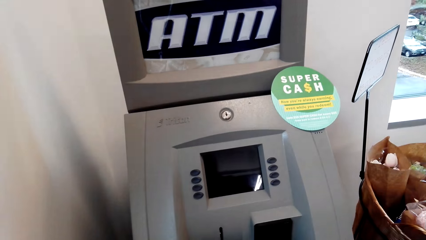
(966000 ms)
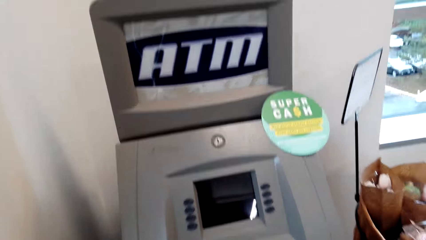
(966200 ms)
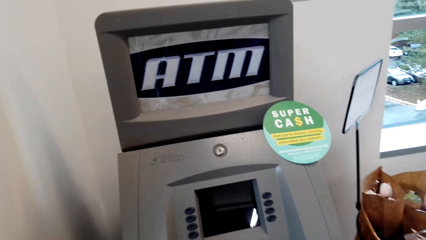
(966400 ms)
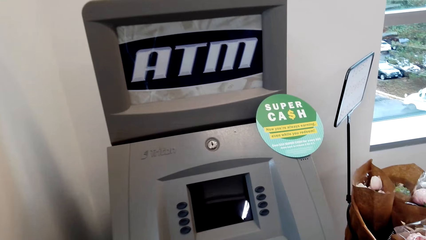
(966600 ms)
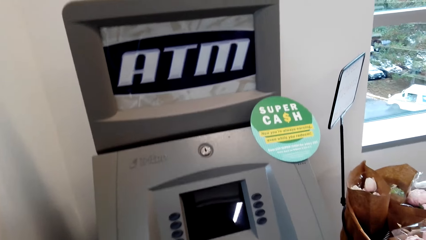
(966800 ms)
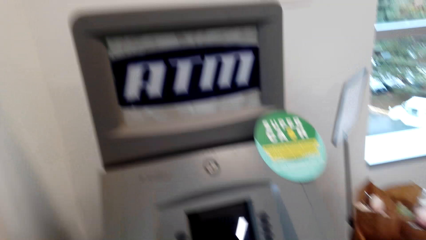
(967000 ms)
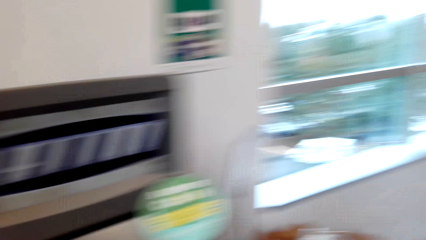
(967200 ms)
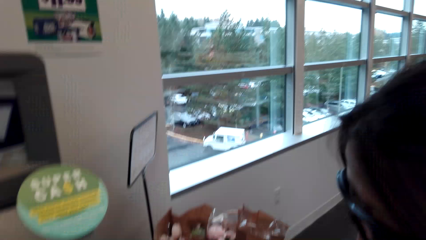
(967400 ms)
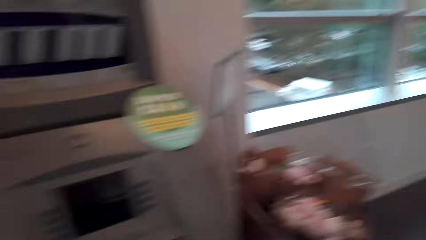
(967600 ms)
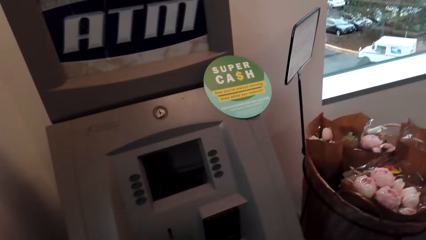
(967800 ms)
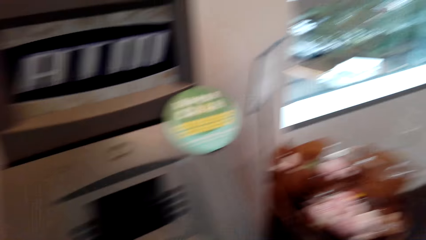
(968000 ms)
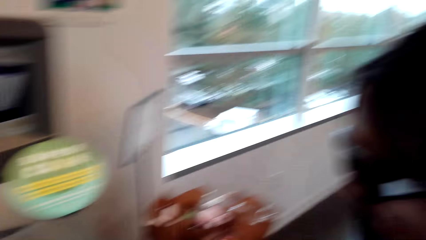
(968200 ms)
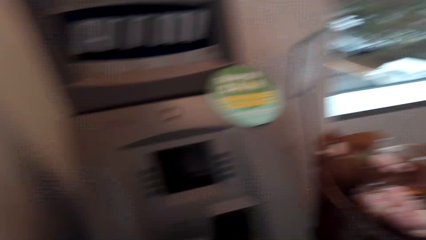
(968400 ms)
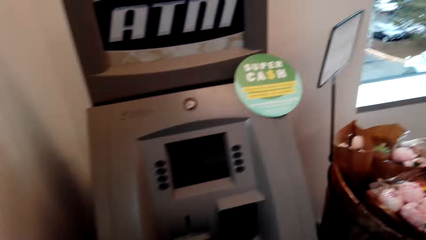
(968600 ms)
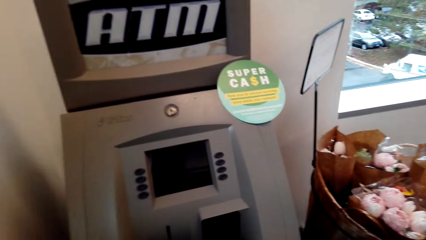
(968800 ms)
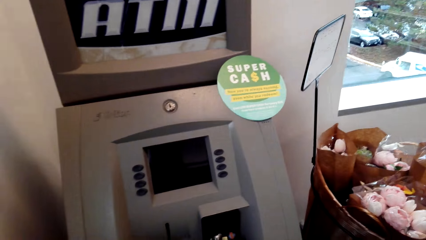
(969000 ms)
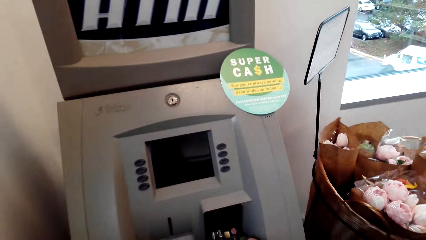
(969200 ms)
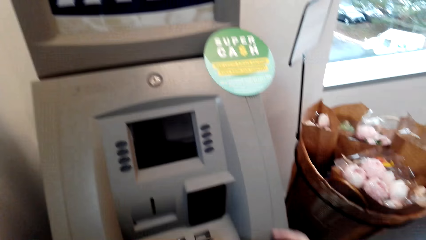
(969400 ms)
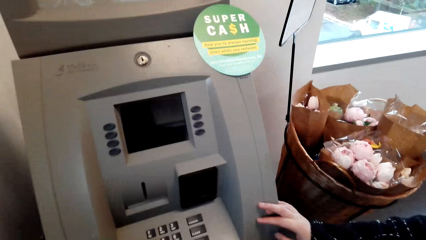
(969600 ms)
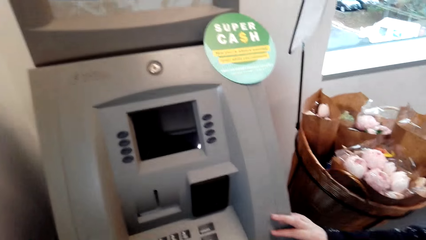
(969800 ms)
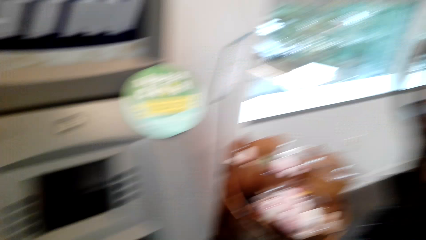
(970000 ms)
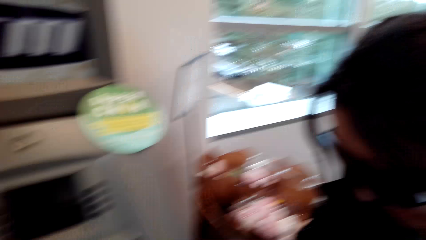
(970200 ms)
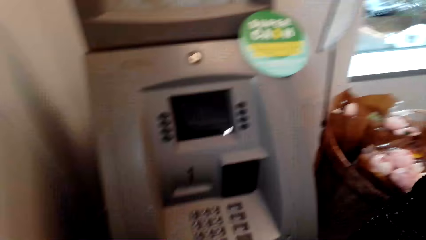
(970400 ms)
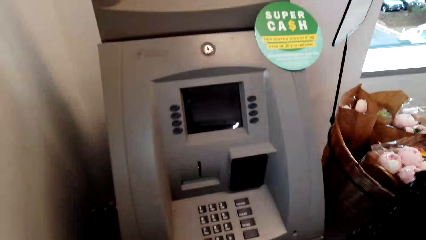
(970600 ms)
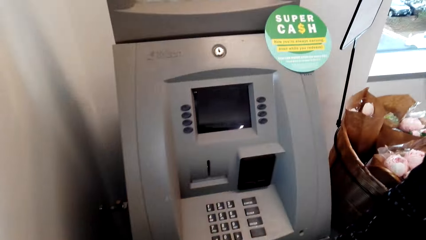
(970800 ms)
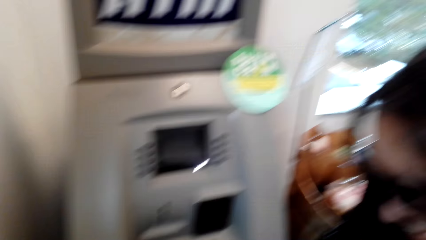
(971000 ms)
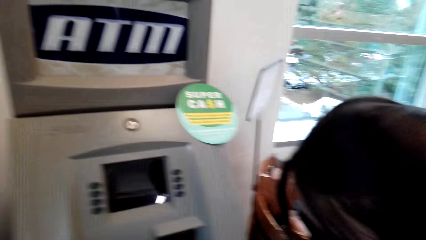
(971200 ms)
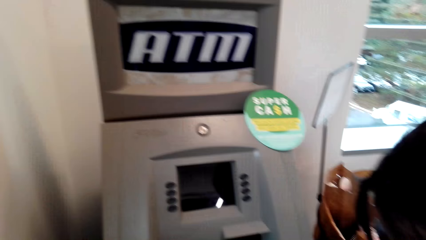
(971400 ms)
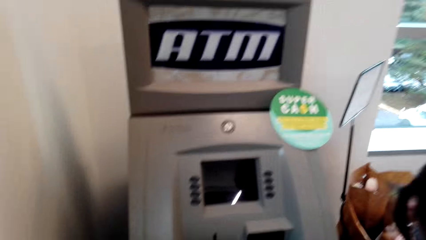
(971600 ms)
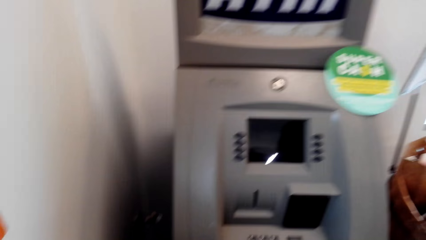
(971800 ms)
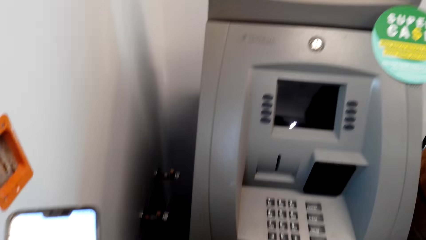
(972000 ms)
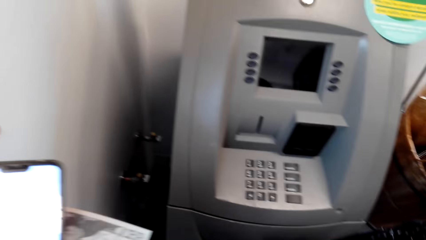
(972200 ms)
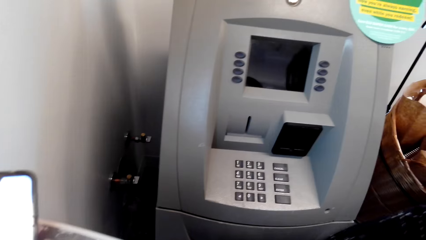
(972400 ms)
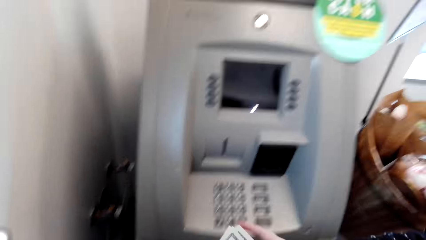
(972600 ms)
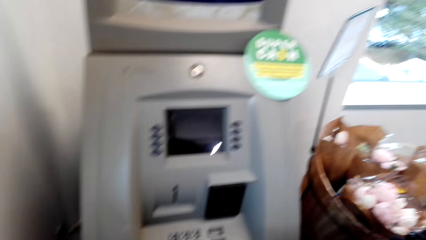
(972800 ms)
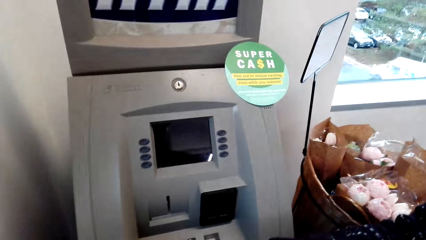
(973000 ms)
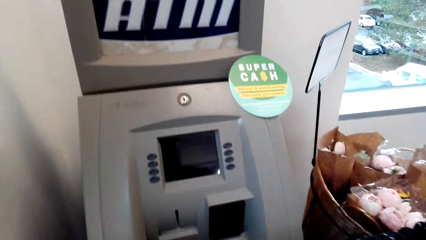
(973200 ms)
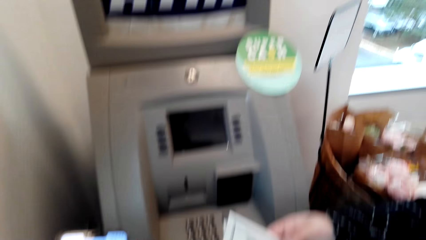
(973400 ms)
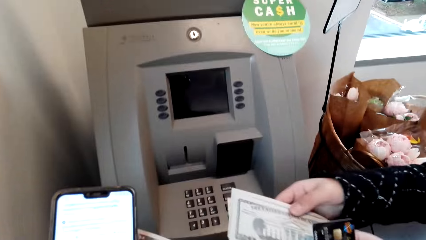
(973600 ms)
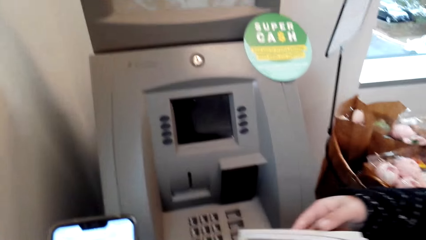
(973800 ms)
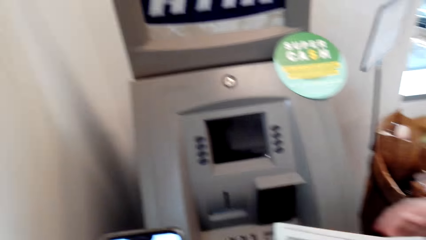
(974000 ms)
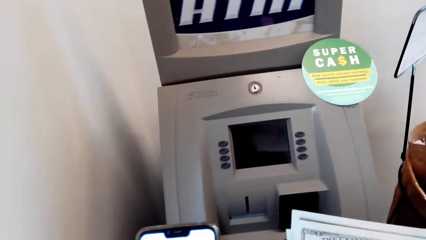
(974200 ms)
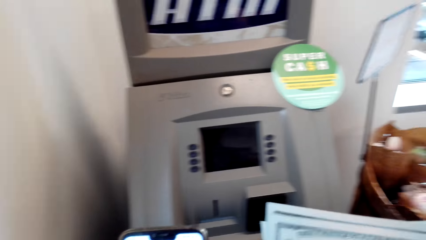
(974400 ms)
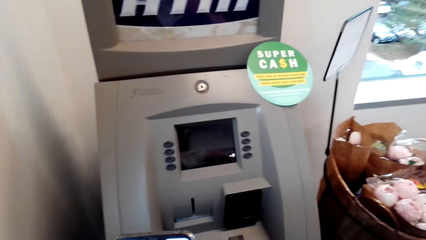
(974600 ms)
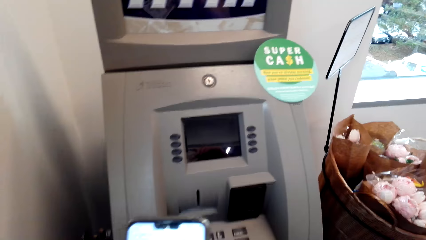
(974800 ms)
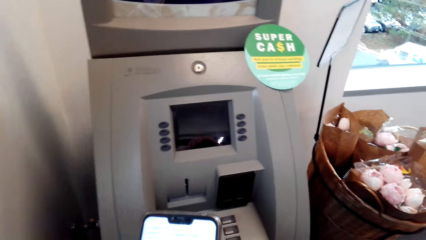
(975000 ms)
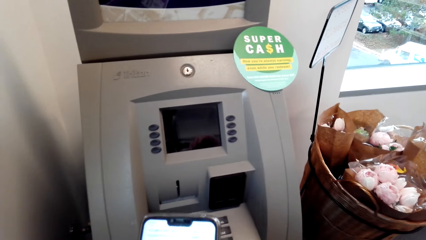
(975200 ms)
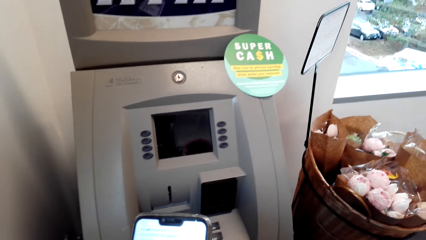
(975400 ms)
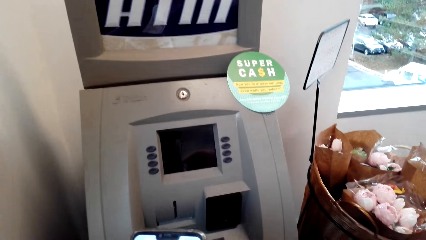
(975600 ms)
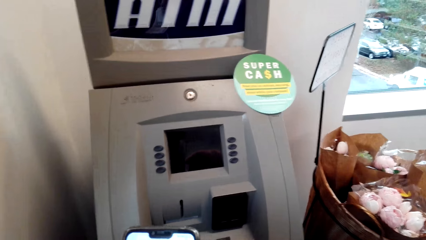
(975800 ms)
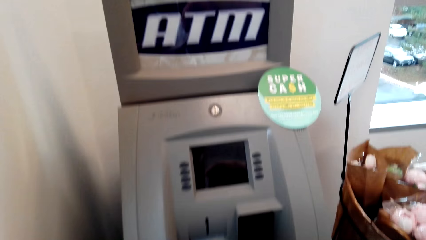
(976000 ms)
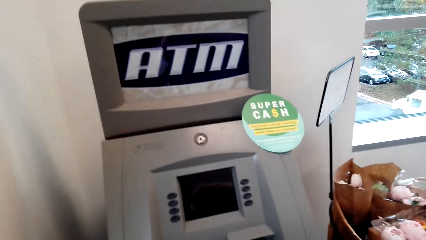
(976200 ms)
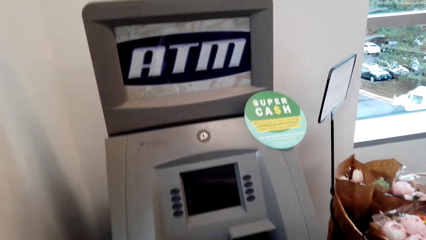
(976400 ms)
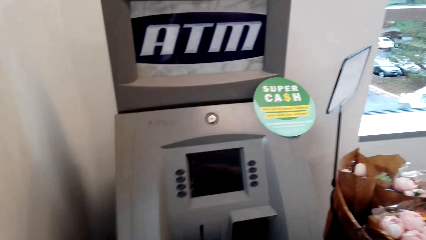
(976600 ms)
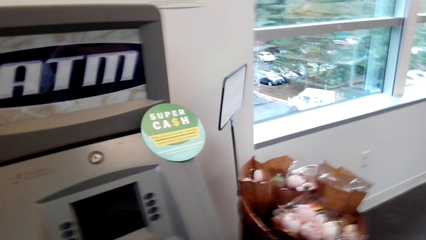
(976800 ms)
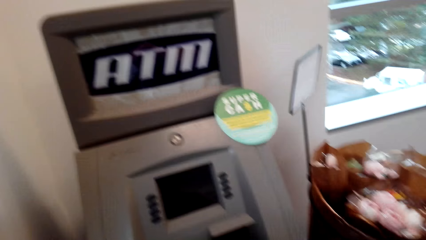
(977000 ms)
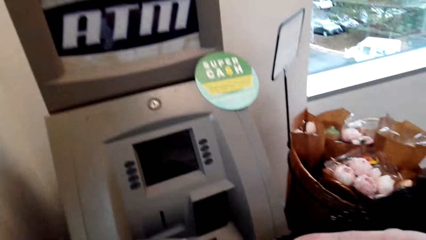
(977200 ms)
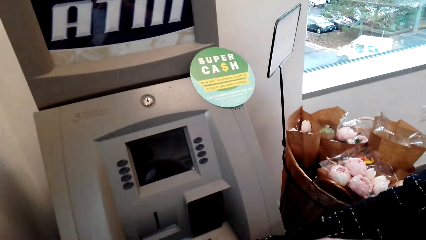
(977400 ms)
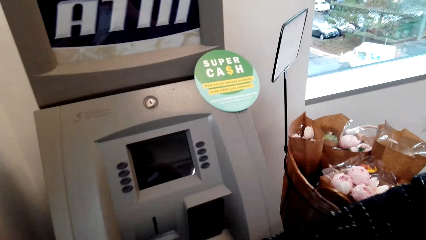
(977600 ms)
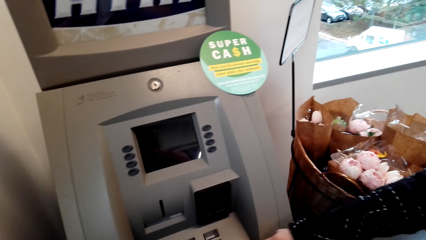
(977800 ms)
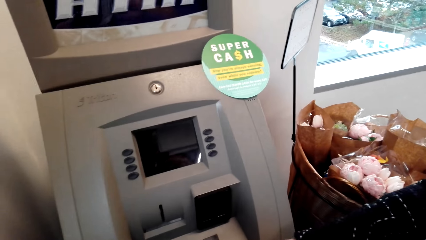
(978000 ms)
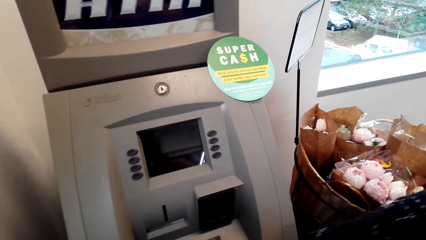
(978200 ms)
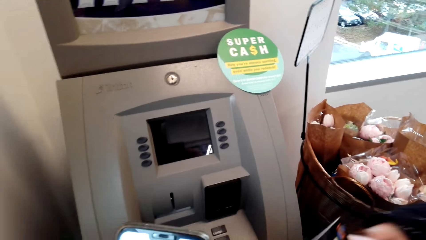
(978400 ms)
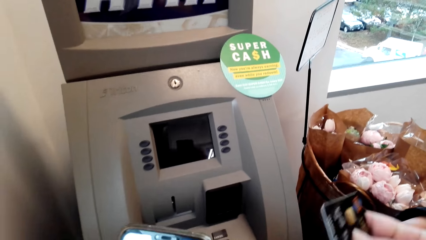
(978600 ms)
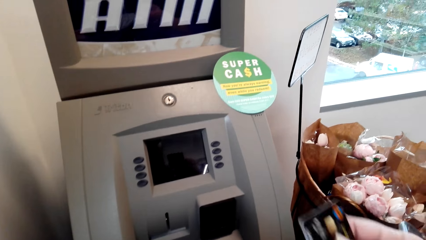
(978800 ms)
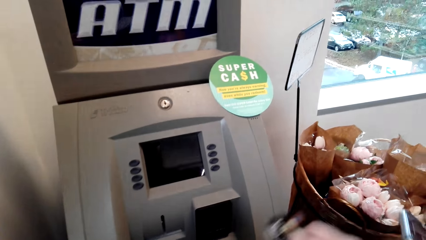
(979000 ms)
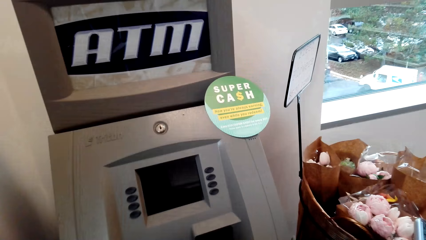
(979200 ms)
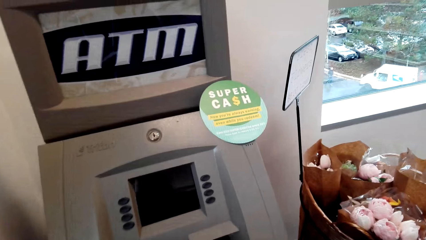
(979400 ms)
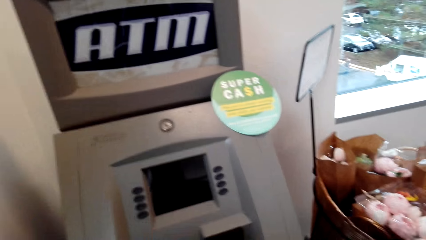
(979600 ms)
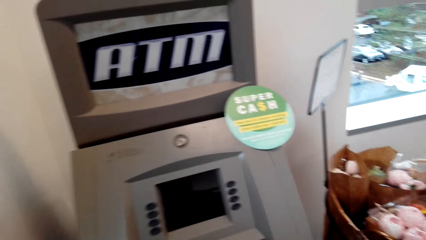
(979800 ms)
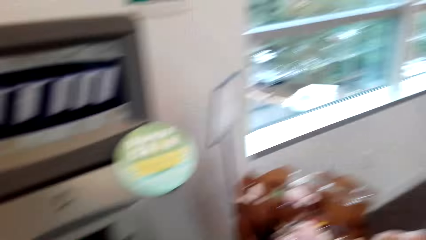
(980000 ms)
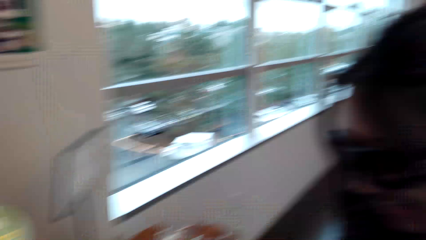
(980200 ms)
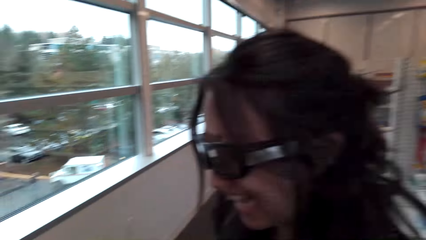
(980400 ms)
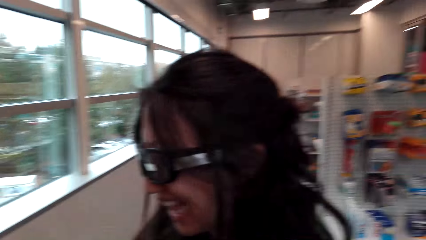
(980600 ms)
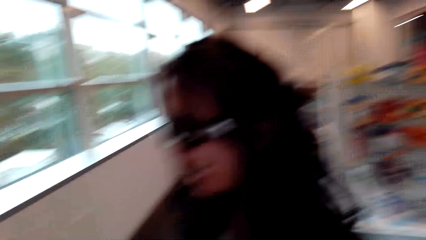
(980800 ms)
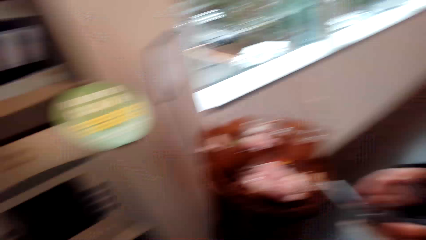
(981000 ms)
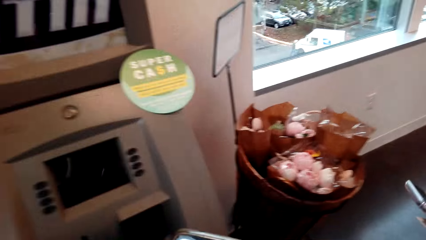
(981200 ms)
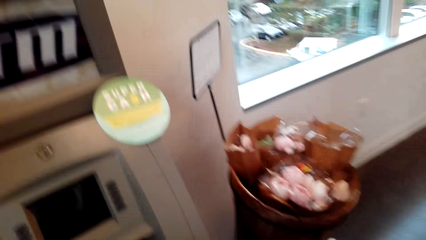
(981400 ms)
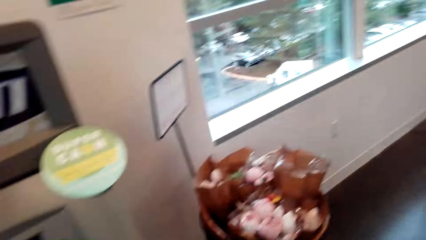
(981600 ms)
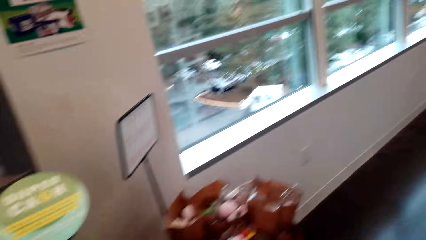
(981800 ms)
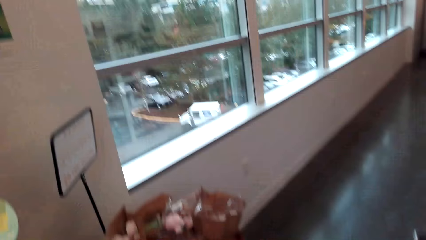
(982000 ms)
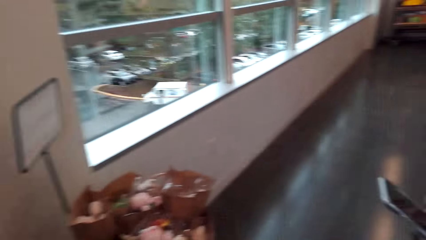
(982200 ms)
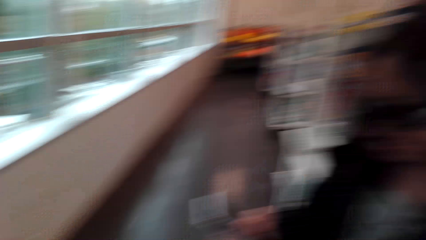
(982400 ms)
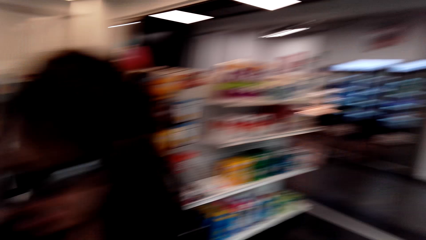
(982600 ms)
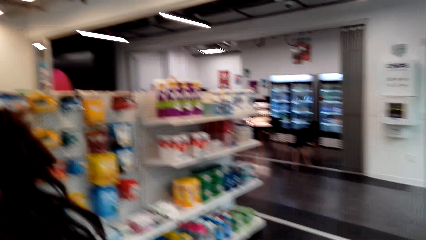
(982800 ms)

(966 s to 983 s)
The camera wearer laughs. She uses the mobile phone and looks at her phone. She speaks to a woman and holds the credit card with the right hand. The woman speaks to the camera wearer. The camera wearer stares at the woman. She laughs. She stares at the ATM machine.
